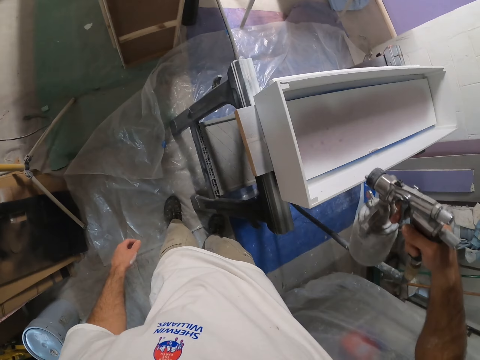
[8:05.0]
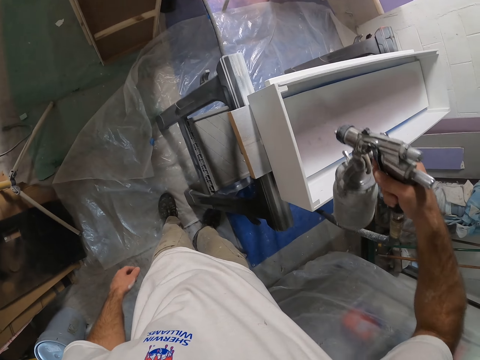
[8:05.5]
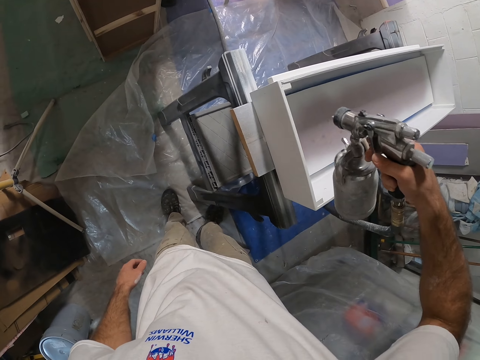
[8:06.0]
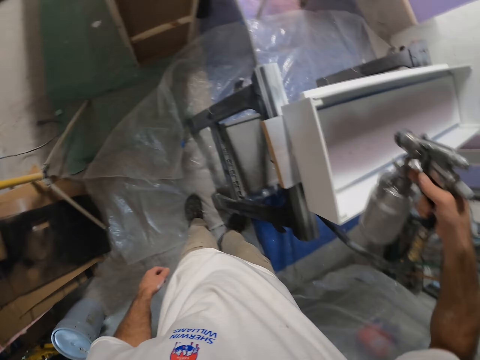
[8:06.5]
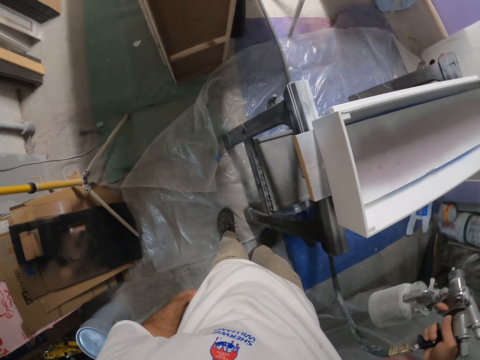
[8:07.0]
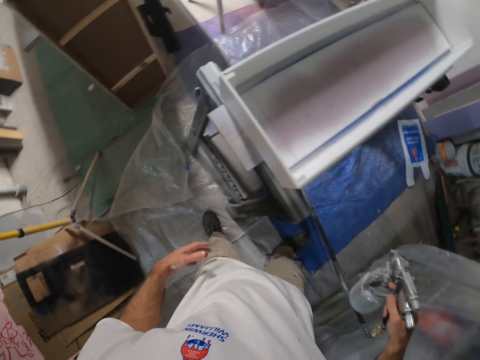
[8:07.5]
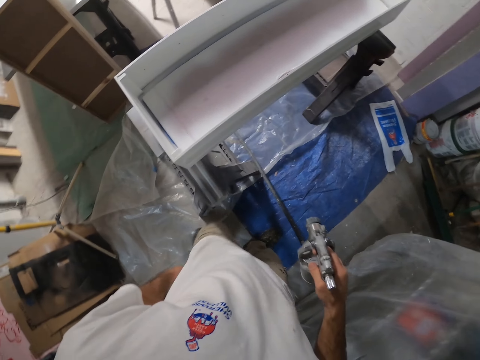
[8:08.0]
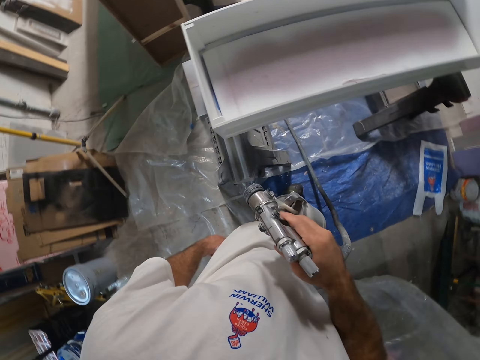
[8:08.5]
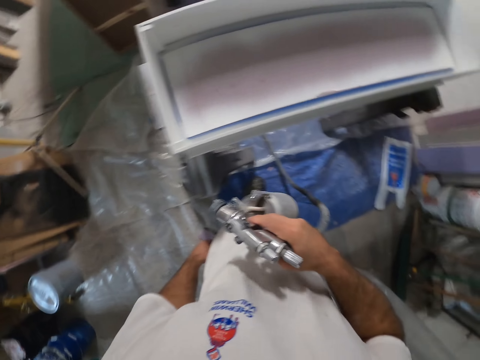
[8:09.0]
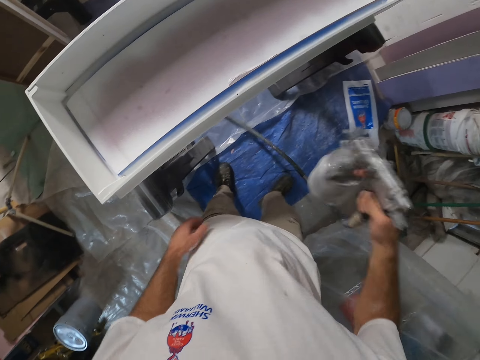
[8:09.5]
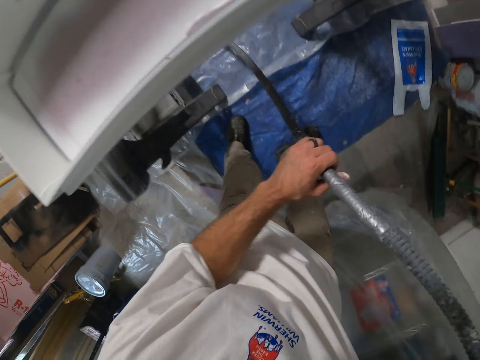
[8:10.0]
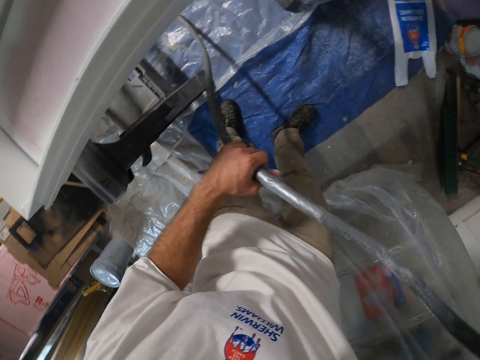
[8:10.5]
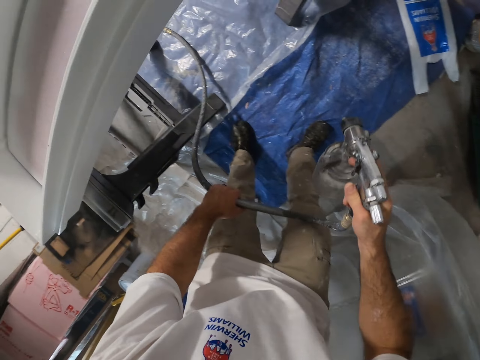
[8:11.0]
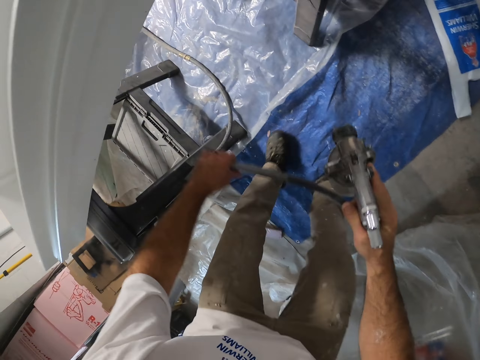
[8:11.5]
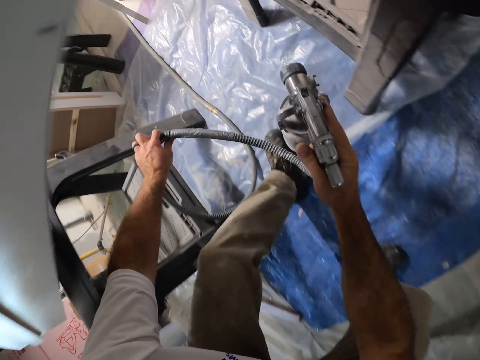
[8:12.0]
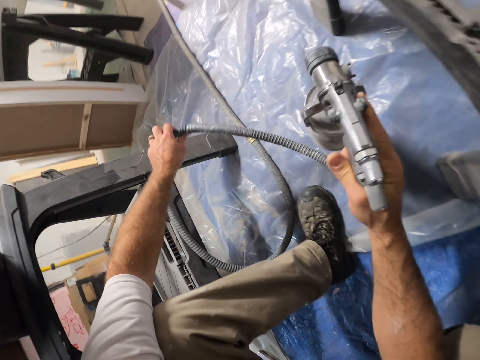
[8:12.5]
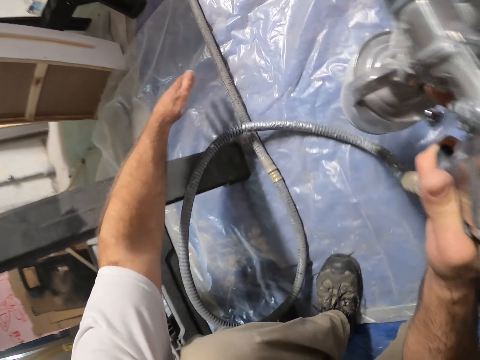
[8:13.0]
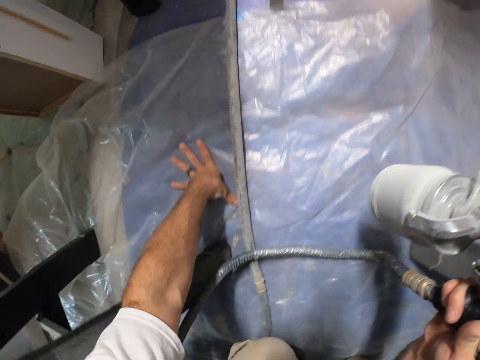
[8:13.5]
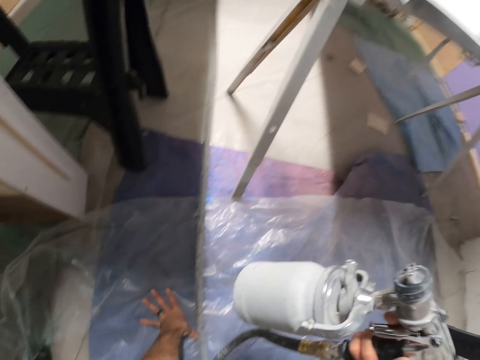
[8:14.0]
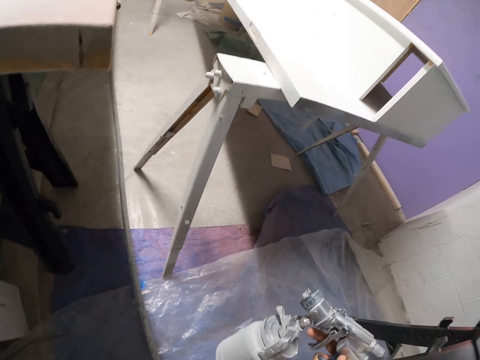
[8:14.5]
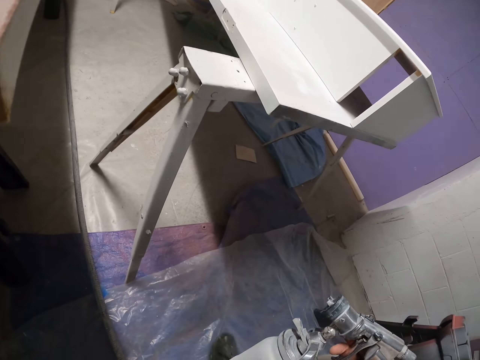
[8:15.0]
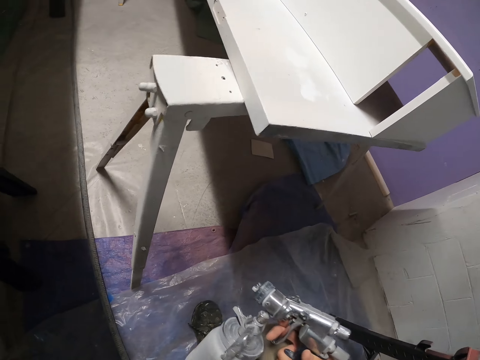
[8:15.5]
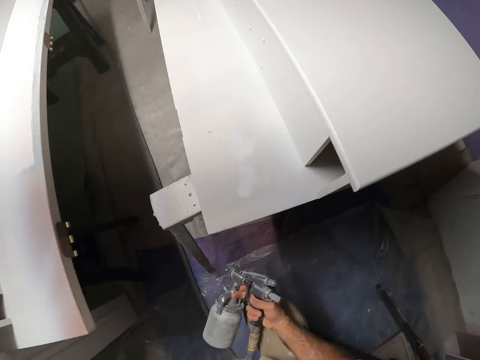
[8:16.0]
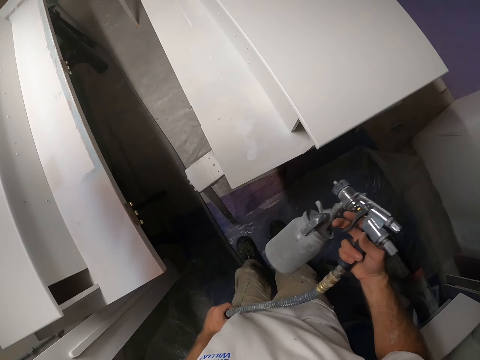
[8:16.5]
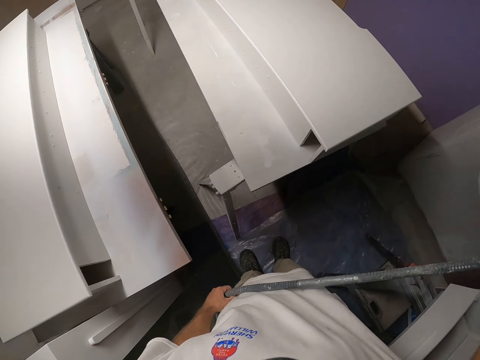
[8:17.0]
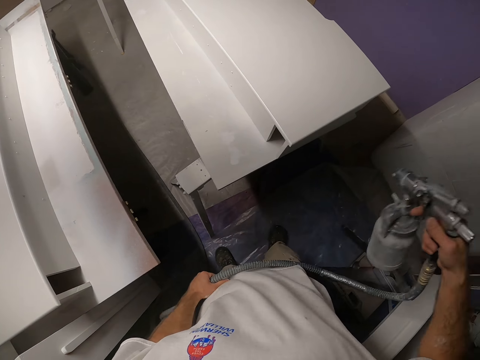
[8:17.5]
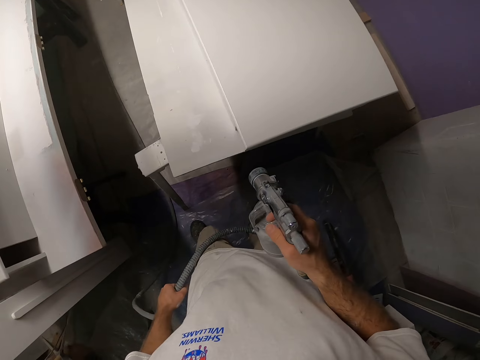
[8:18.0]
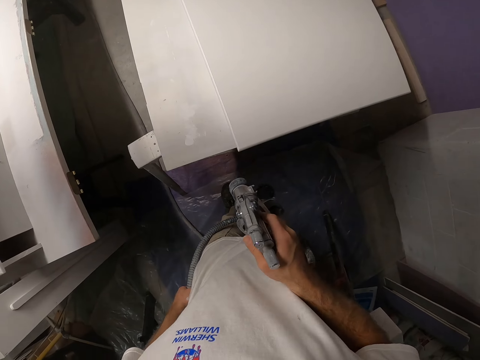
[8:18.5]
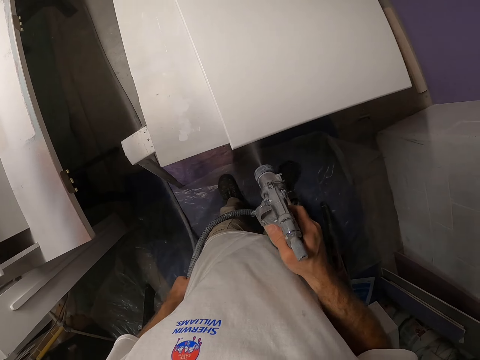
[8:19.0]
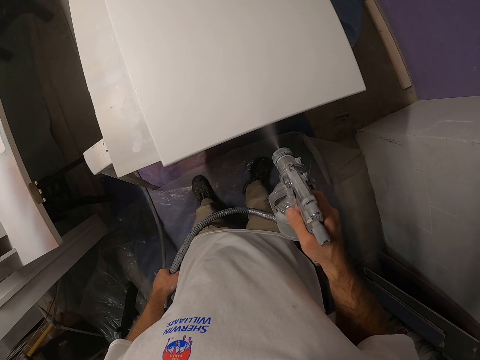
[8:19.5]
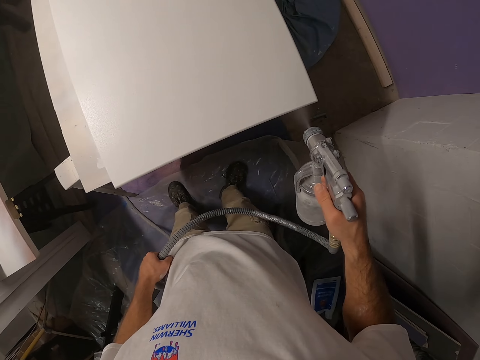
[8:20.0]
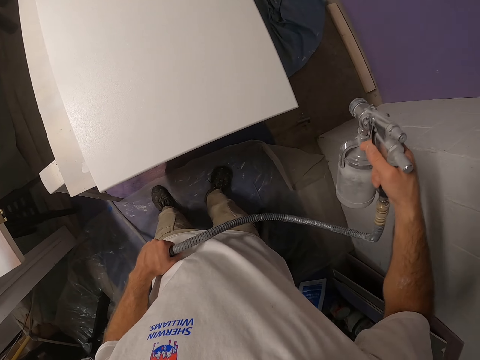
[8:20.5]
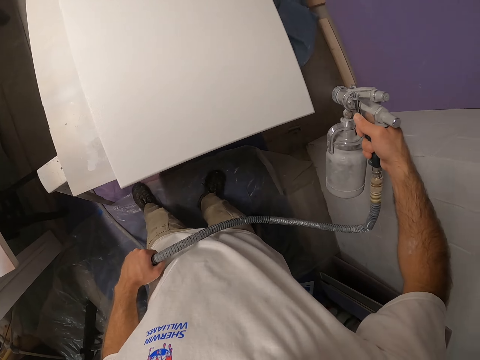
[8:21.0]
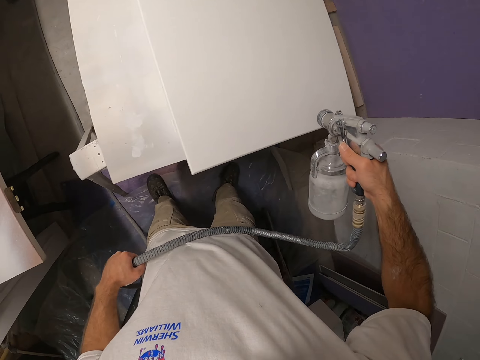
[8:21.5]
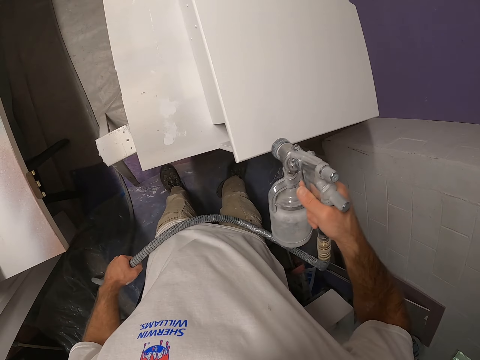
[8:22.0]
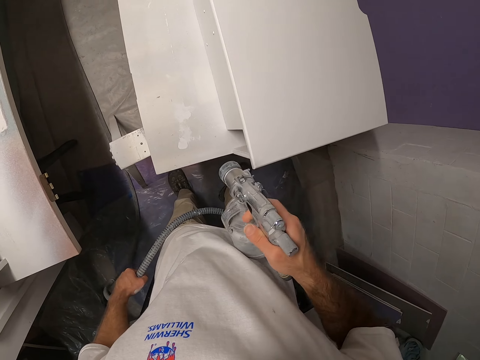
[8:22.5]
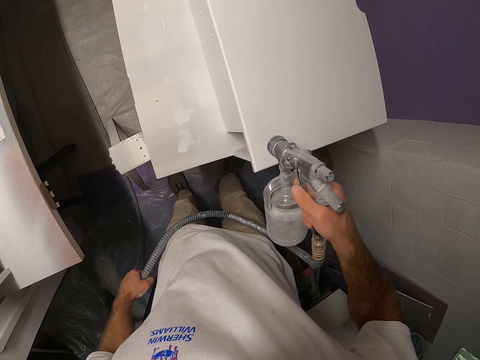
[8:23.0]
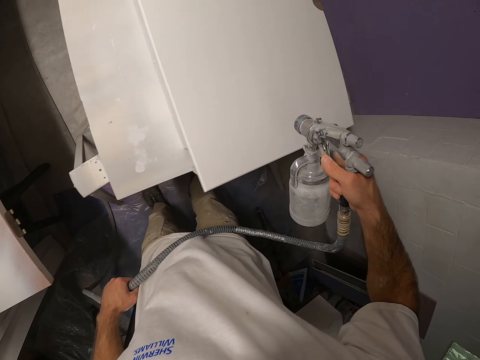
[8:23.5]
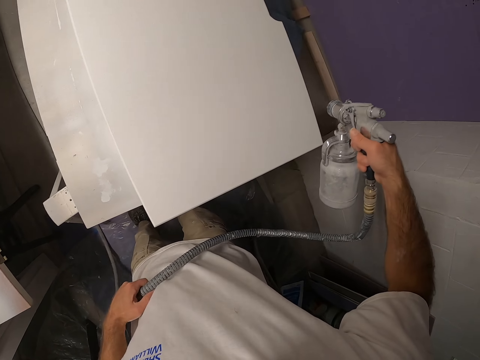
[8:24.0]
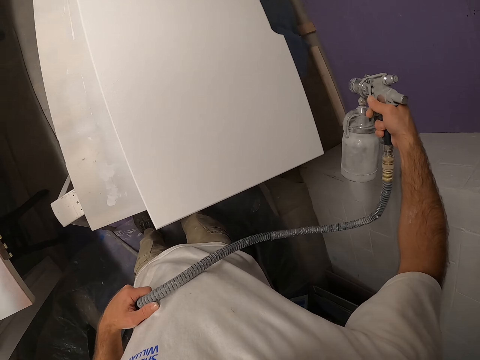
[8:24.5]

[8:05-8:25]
The camera wearer sprays some paint from the spray gun at the wooden box with his right hand. He holds the cord of the spray gun with his left hand. He moves to the other side under the table. He drops the cord of the spray gun with his left hand. He sprays some paint from the spray gun at the furniture with his right hand.
